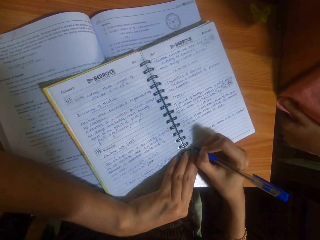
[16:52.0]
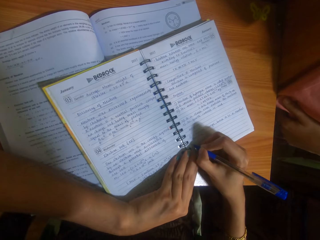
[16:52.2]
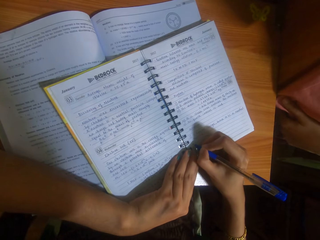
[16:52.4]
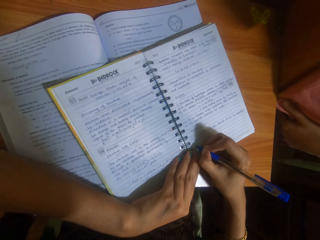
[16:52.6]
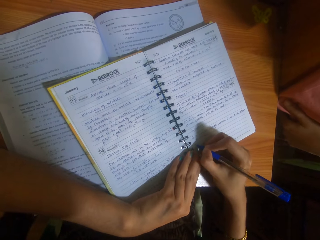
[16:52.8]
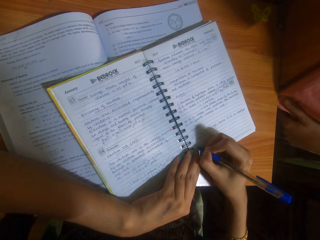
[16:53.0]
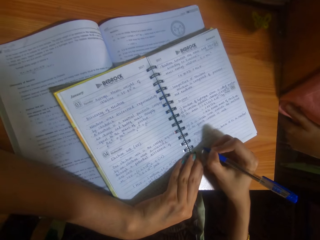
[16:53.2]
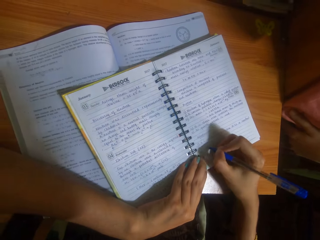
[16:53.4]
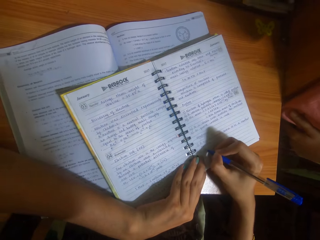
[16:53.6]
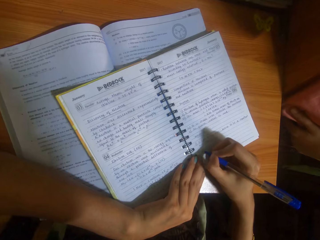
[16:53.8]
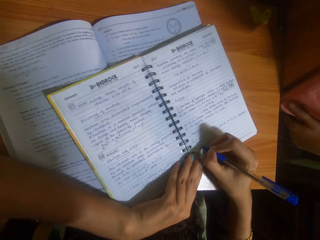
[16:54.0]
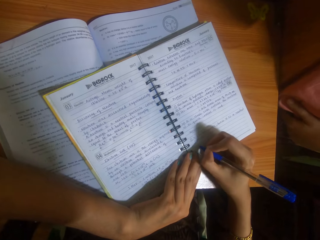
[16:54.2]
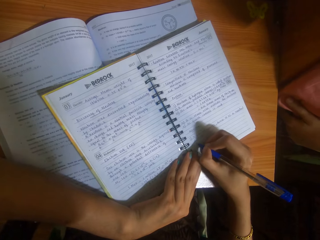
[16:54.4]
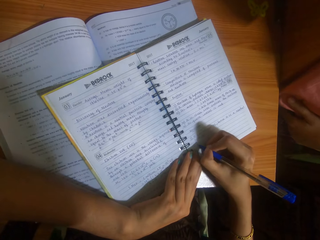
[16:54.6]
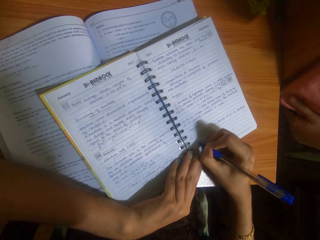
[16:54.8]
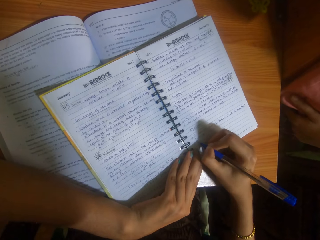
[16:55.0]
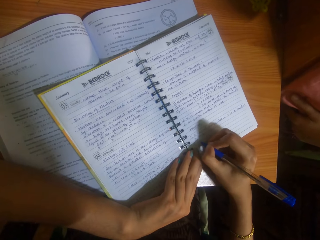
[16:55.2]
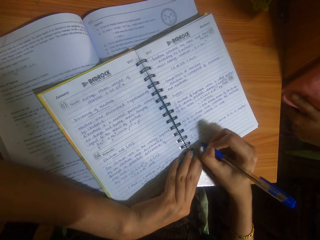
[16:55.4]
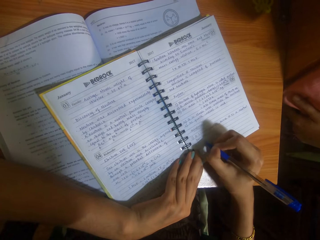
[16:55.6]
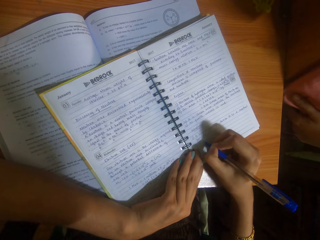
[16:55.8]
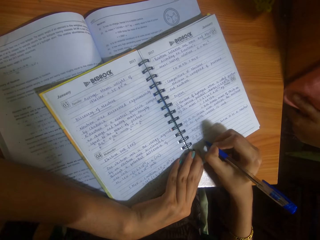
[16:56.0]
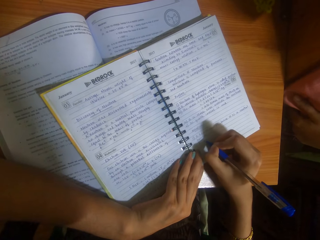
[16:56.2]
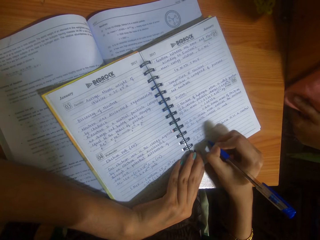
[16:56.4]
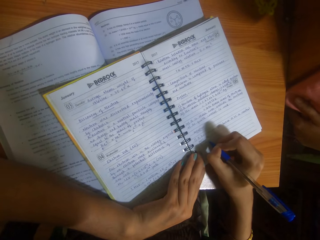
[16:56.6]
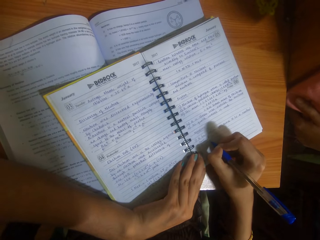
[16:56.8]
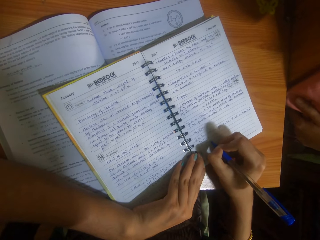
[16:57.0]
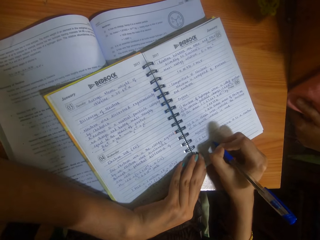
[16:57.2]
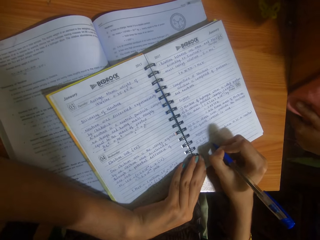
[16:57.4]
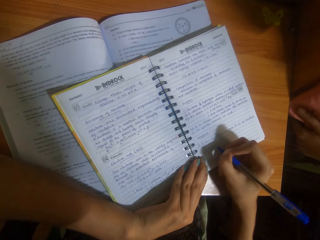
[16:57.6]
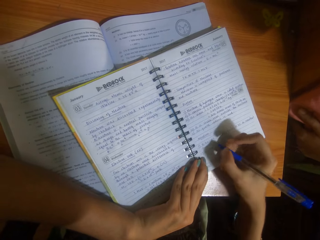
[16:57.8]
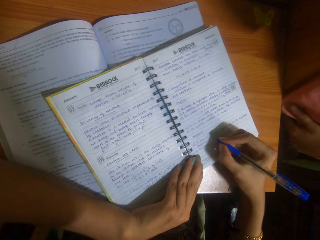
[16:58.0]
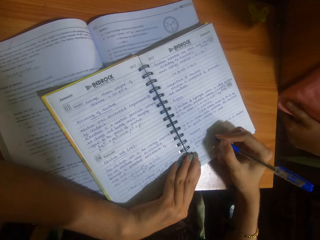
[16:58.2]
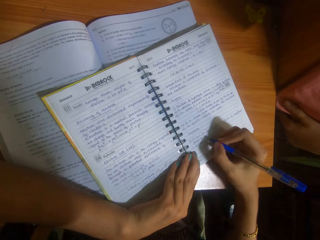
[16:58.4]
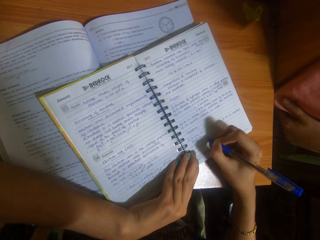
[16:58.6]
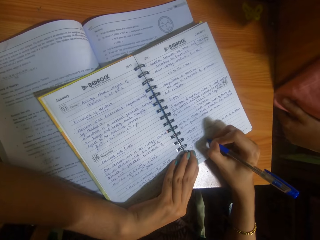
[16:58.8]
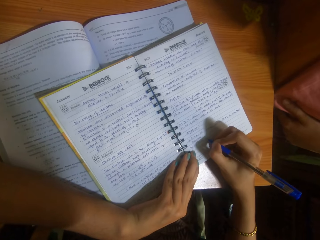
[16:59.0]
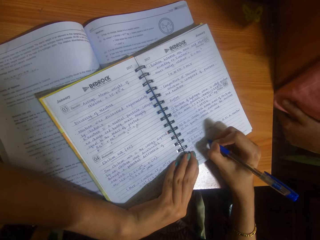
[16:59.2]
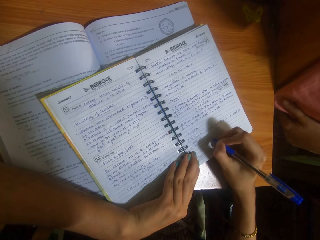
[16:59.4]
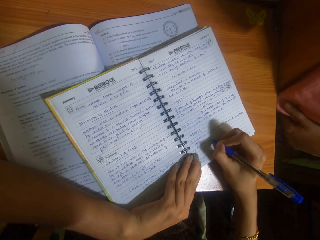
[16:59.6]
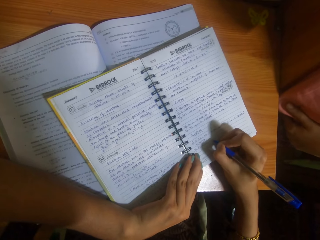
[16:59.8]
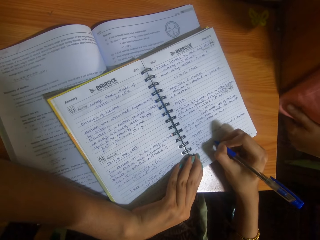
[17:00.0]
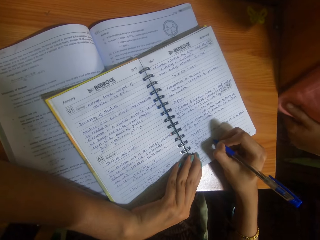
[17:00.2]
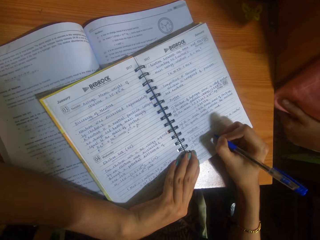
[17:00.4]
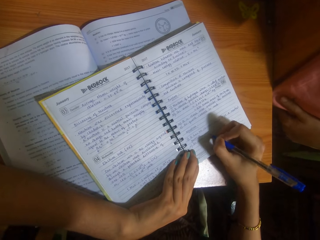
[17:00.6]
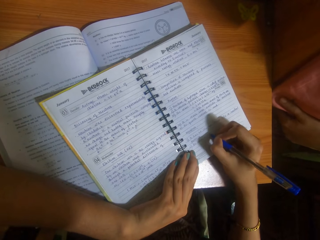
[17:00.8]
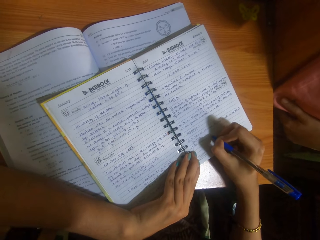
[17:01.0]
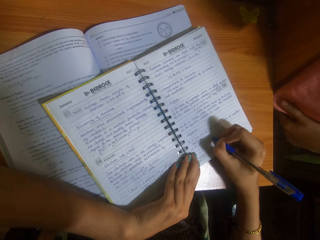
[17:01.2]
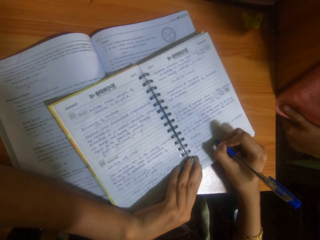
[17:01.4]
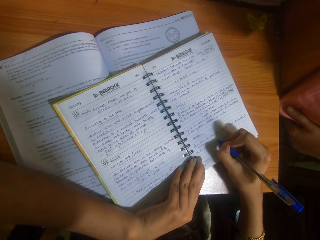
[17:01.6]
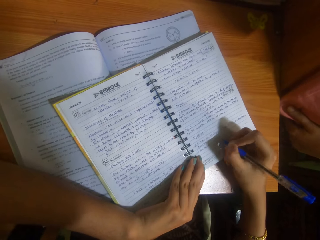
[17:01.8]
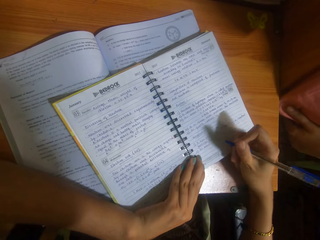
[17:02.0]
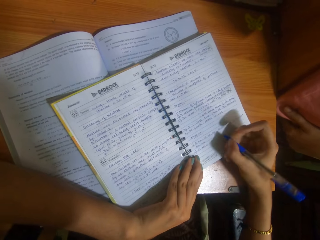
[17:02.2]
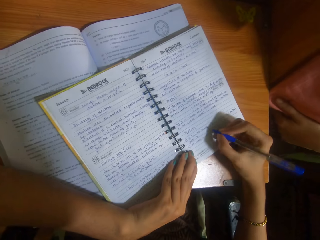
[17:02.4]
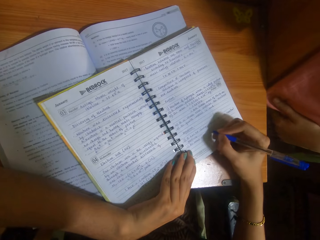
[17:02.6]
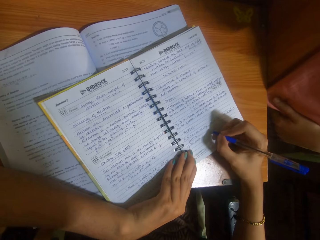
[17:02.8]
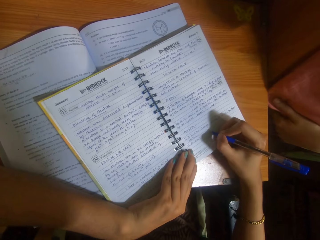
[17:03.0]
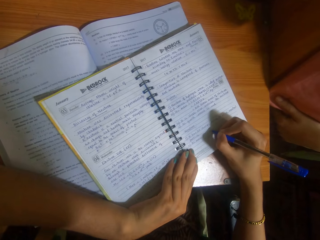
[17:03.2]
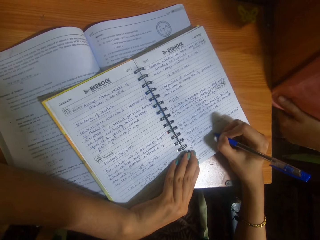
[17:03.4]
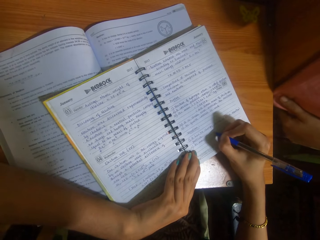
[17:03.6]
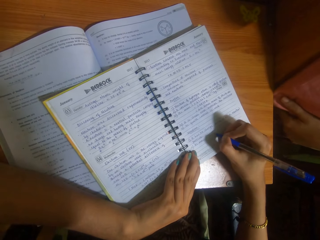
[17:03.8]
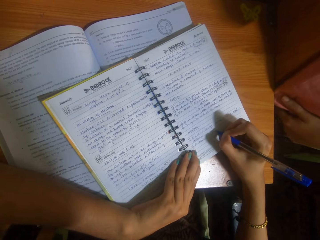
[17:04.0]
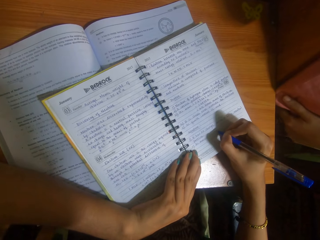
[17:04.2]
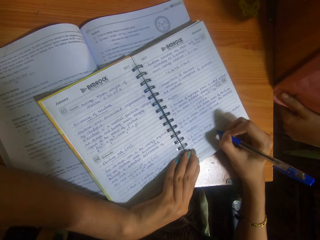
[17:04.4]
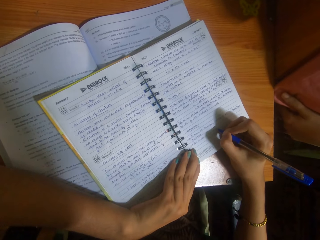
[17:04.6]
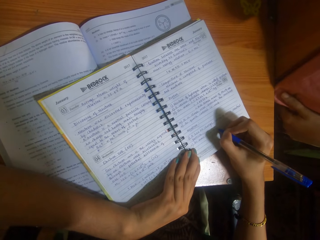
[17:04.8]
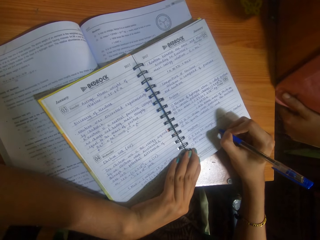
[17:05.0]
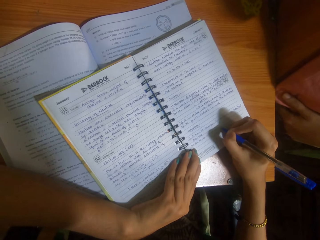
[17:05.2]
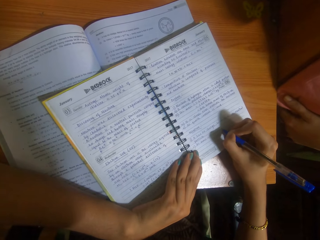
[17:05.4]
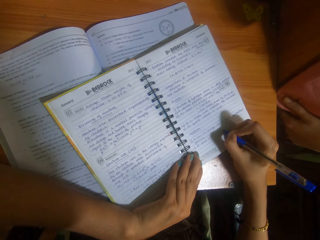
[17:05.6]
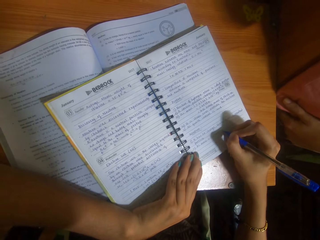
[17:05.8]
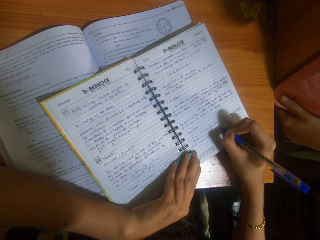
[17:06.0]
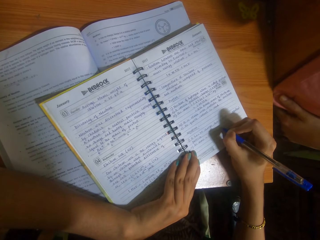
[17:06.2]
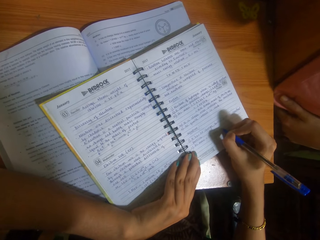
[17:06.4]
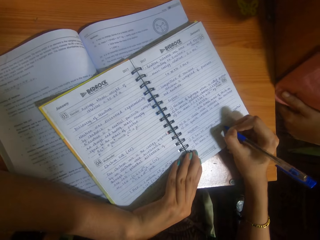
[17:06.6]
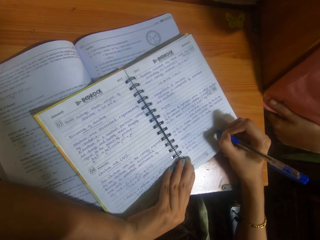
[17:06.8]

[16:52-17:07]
The camera wearer writes in the book with the pen in her right hand. She converses with the woman.

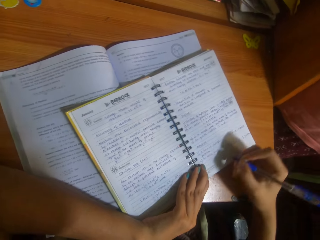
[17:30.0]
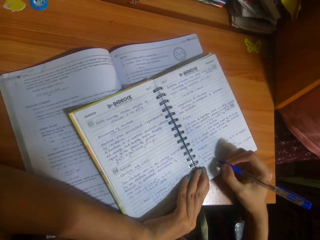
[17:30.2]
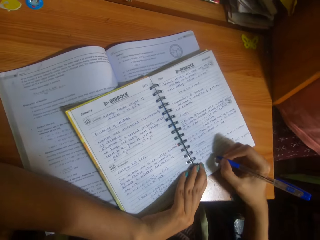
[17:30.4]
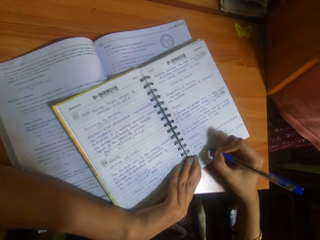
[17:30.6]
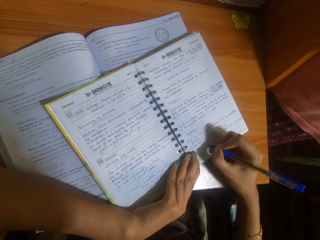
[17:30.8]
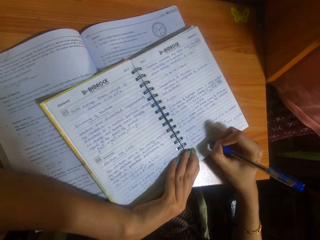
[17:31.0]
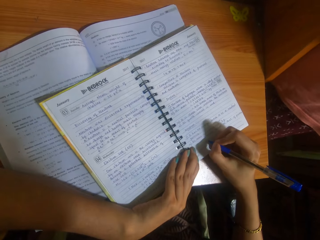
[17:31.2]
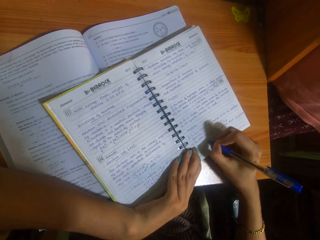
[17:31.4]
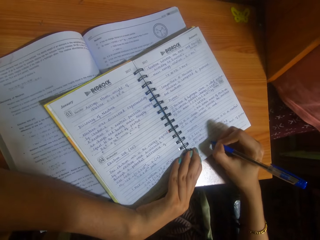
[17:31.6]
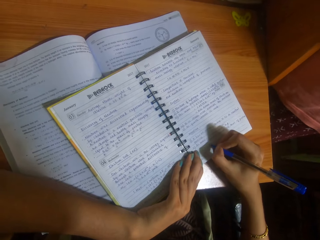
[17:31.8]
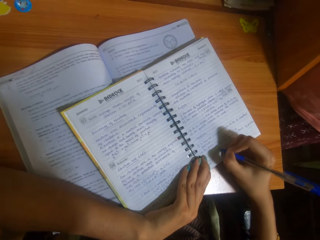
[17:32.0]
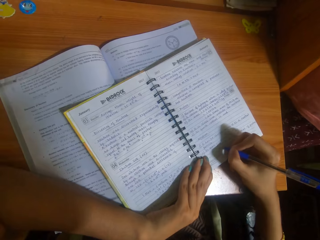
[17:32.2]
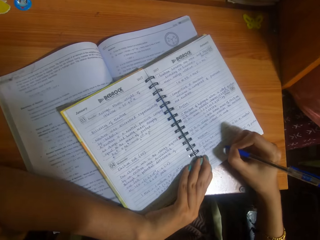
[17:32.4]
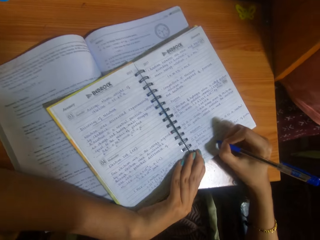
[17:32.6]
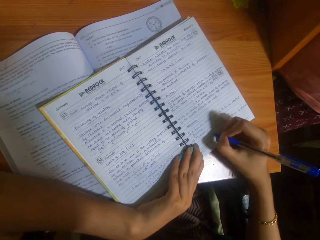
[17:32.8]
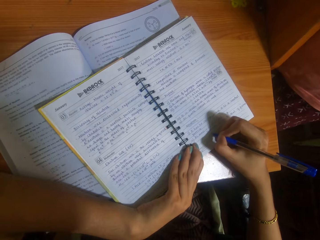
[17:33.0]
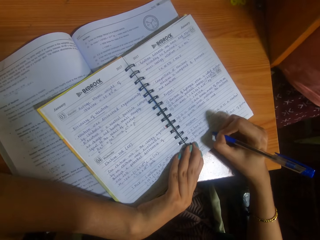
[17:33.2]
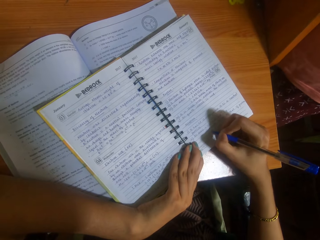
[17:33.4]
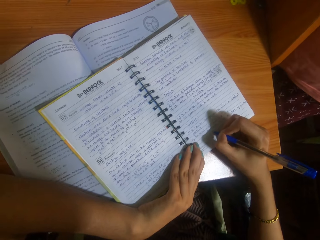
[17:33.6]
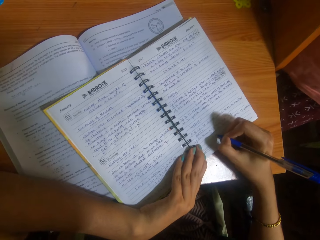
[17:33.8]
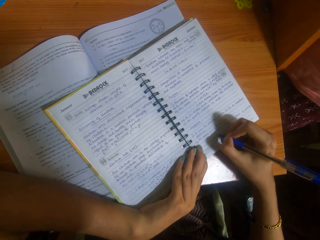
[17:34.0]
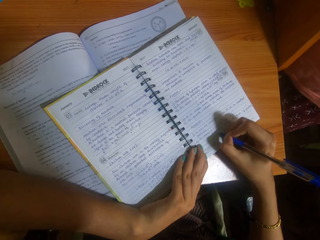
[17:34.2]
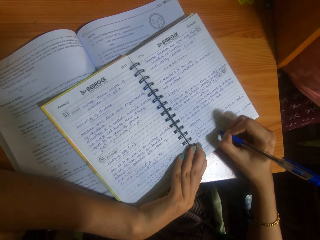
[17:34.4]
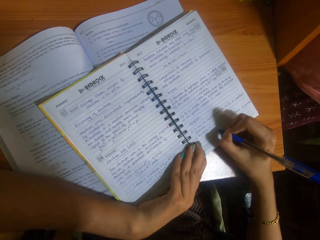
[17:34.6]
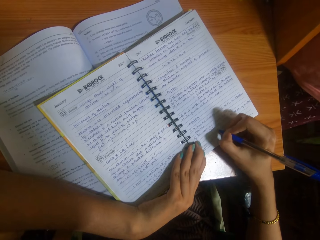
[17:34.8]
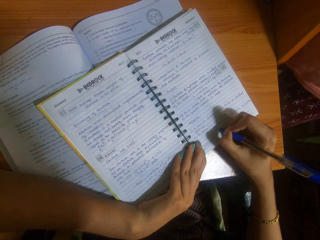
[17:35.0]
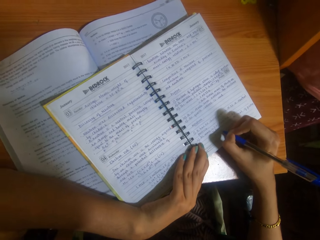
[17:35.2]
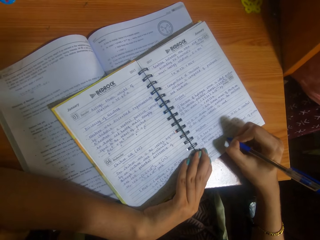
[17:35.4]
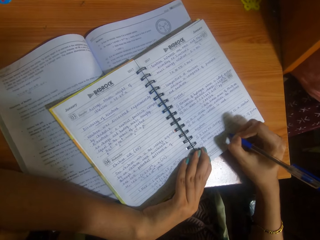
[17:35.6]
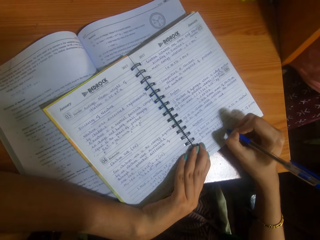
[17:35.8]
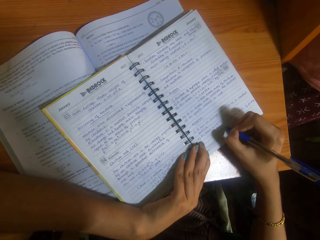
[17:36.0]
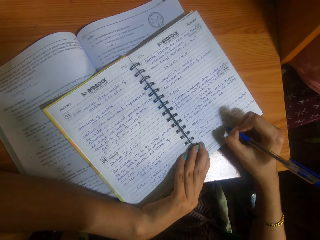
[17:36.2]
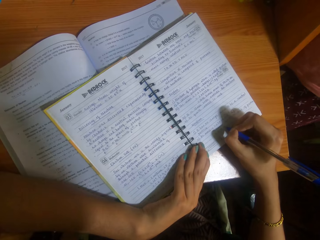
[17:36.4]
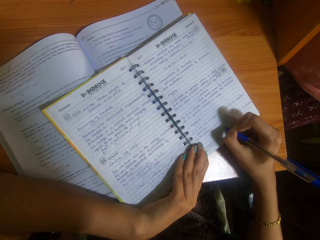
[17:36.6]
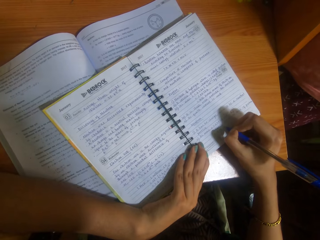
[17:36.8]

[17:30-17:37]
The camera wearer writes in the book with the pen in her right hand.
